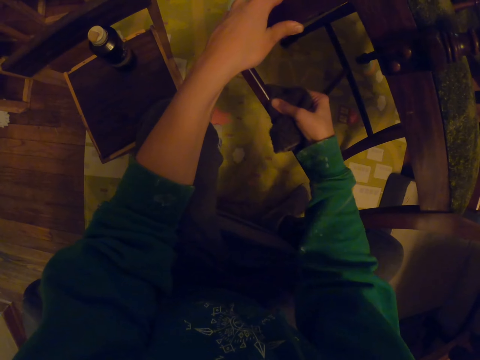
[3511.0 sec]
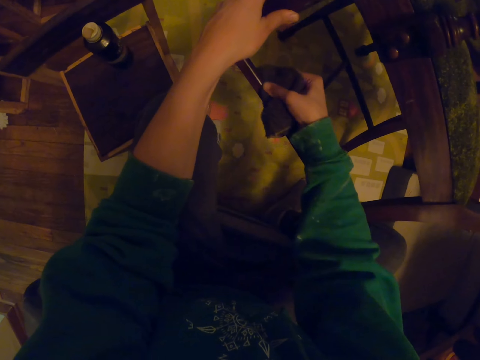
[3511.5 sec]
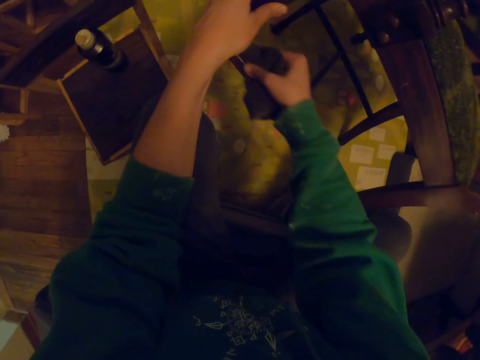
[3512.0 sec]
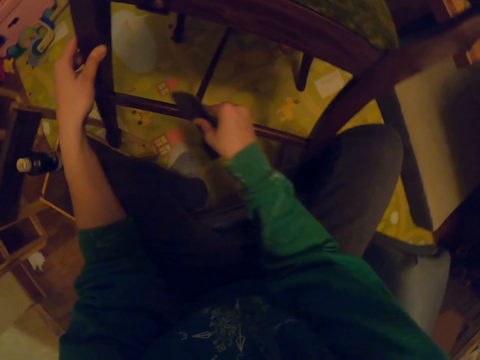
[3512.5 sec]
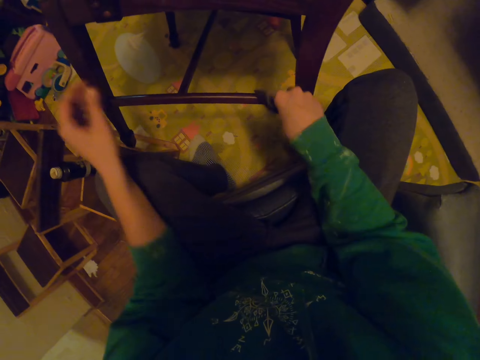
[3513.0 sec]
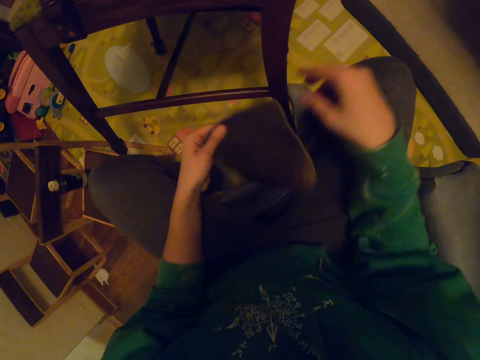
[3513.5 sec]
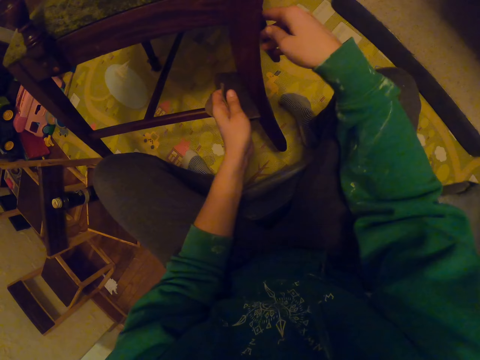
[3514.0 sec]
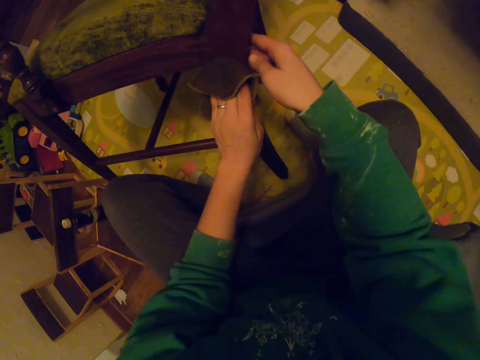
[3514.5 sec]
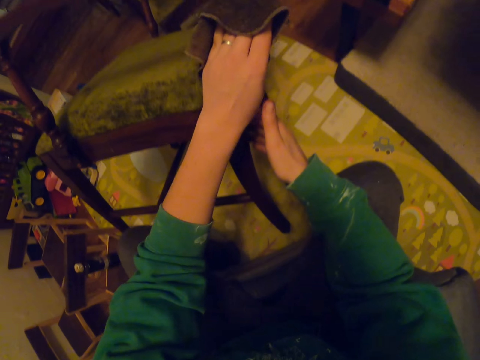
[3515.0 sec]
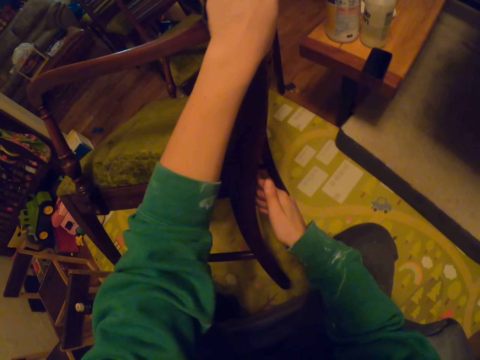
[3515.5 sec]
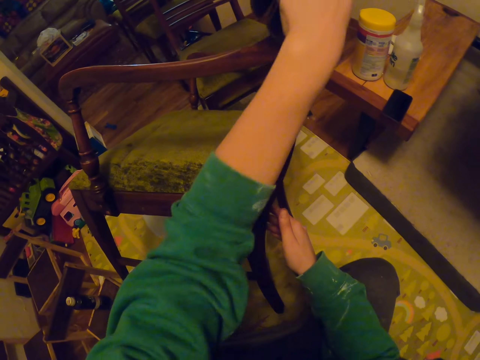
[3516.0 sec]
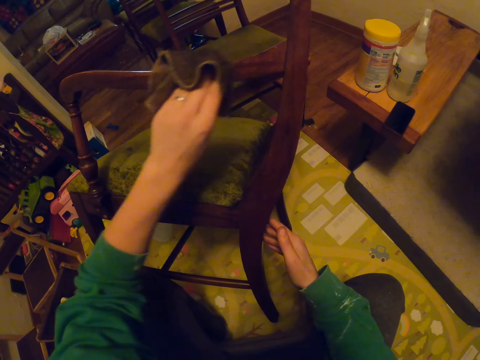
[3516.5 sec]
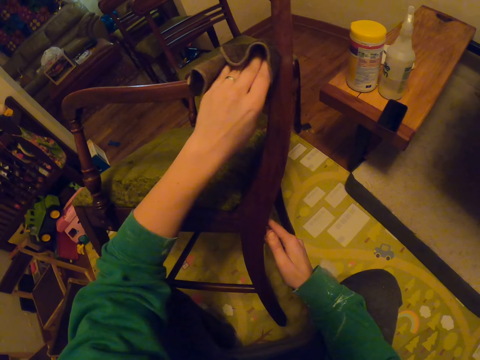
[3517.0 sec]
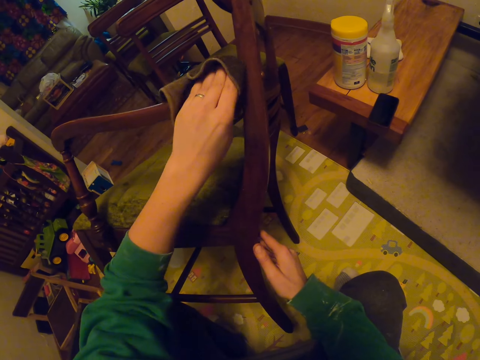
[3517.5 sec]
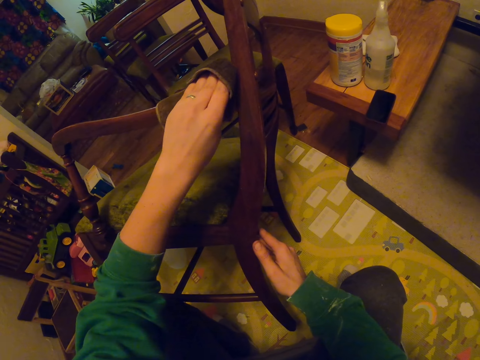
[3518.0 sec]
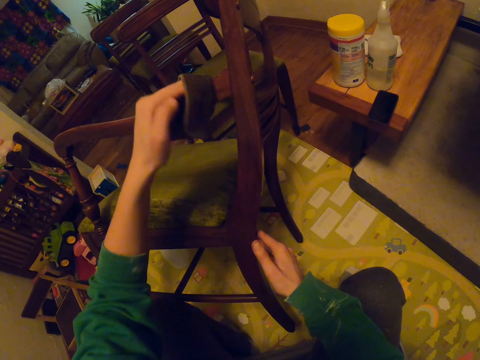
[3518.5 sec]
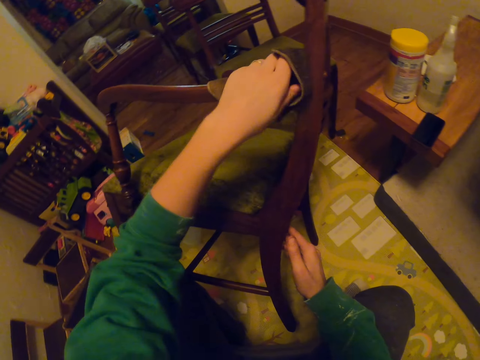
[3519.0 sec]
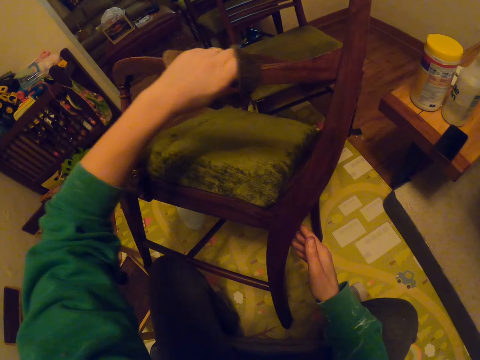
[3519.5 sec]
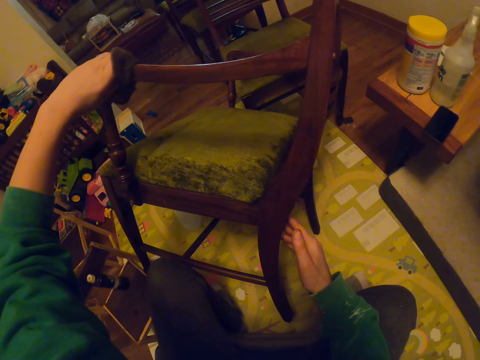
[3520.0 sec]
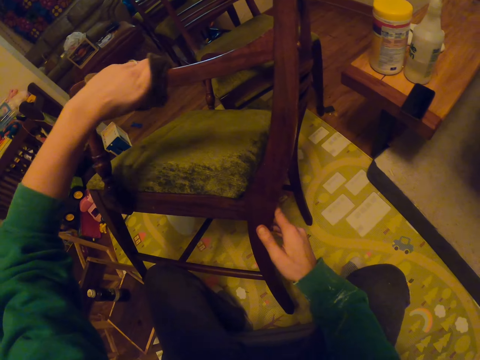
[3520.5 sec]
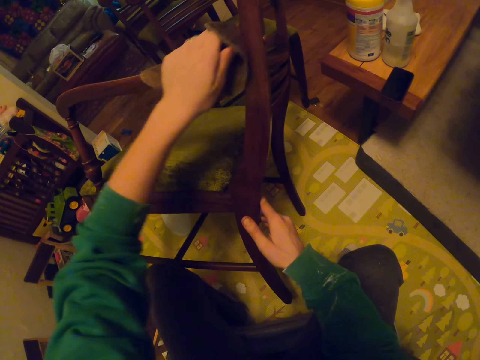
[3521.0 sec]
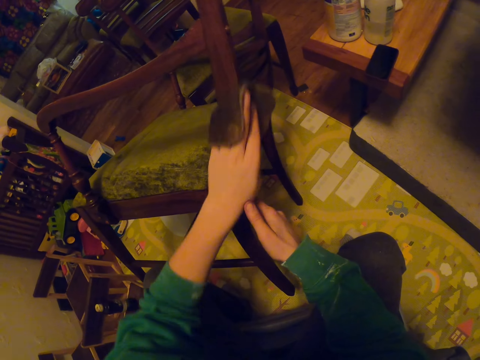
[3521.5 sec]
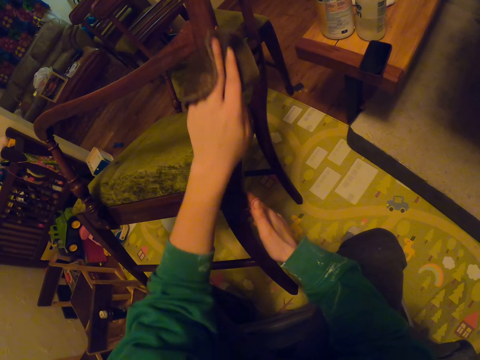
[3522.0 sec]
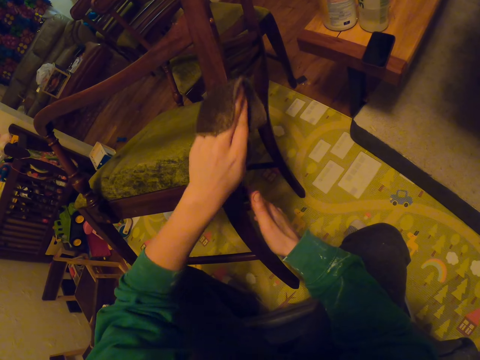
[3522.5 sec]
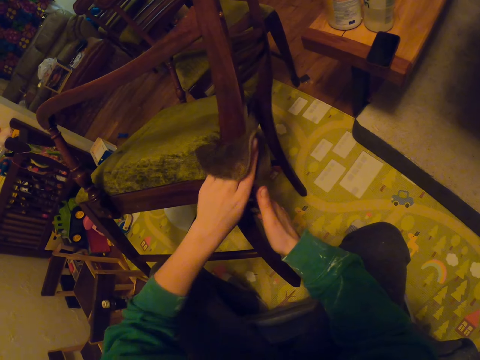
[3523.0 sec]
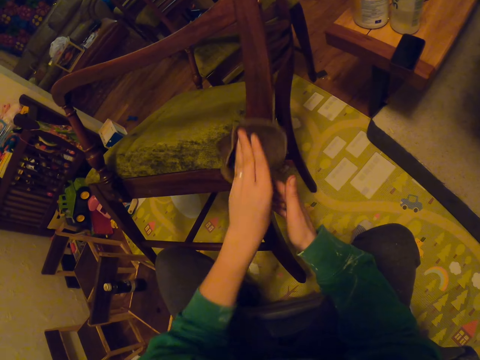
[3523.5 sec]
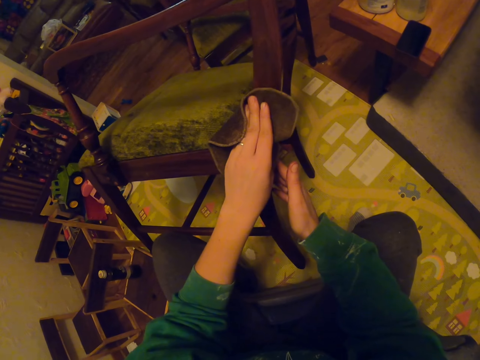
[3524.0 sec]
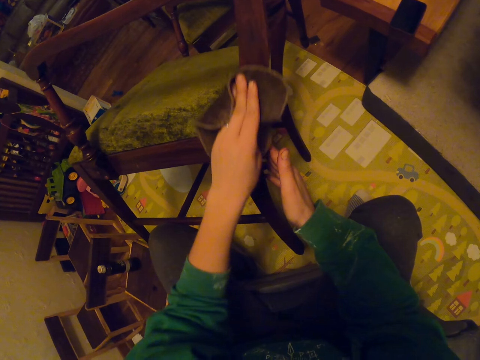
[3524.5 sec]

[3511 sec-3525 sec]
The camera wearer passes the towel to the left hand. They wipe the chair.

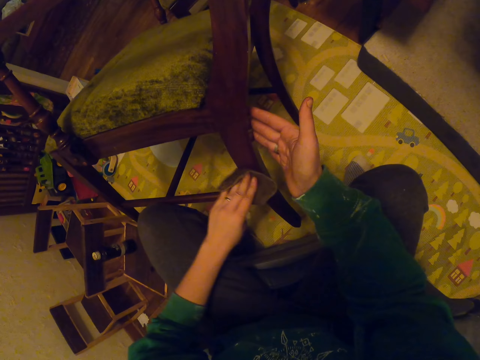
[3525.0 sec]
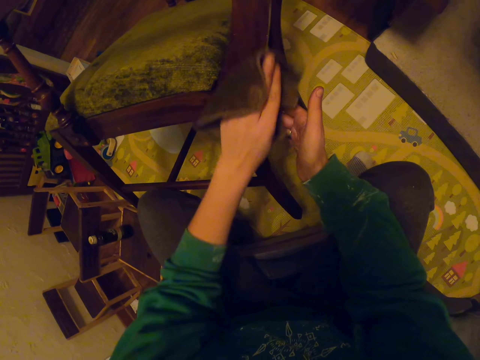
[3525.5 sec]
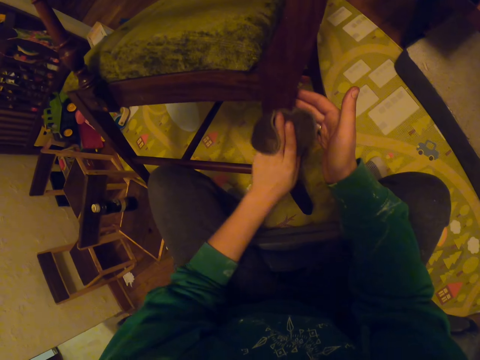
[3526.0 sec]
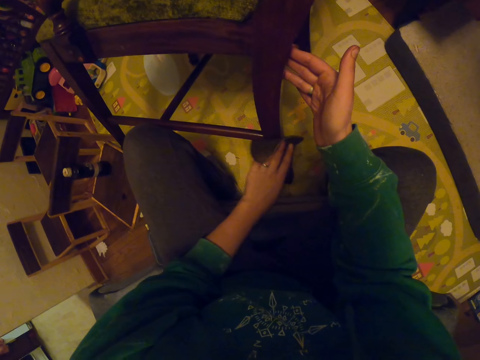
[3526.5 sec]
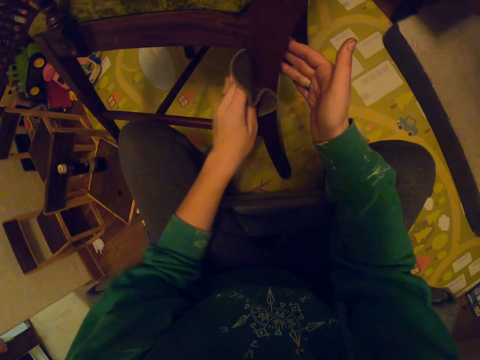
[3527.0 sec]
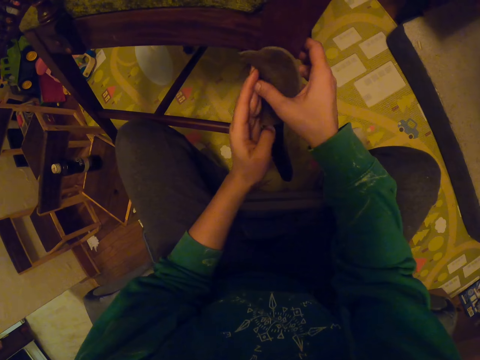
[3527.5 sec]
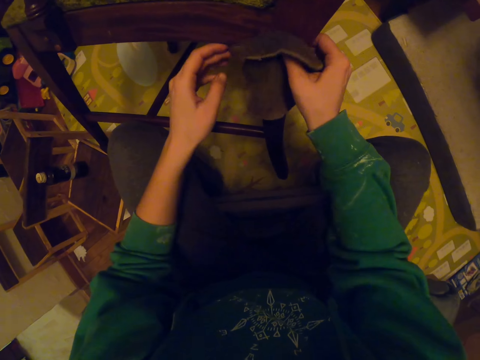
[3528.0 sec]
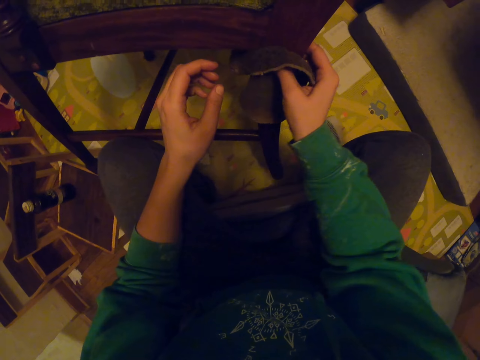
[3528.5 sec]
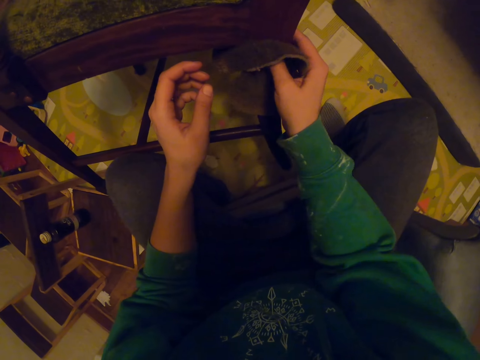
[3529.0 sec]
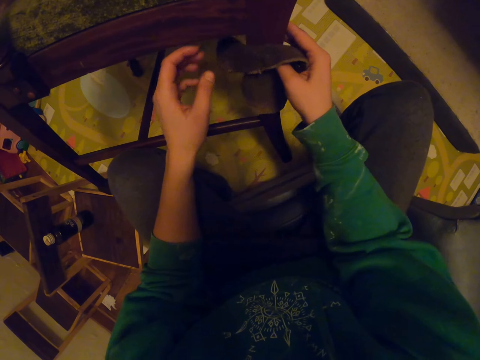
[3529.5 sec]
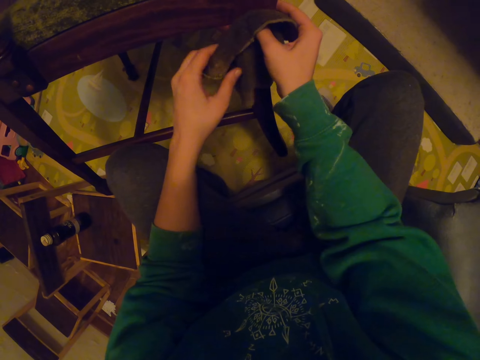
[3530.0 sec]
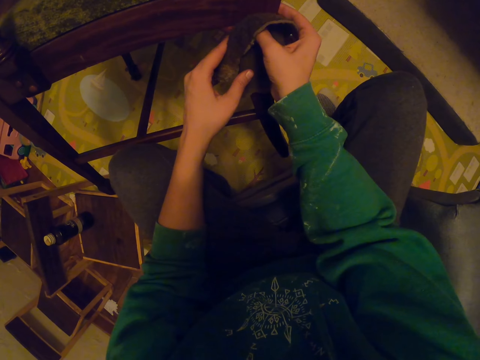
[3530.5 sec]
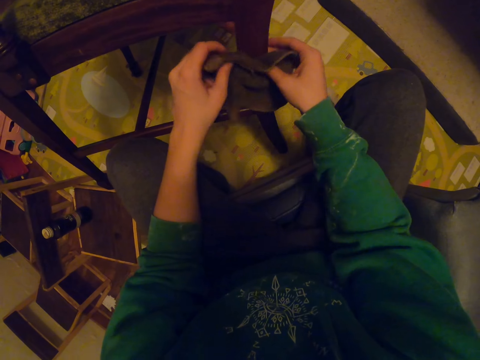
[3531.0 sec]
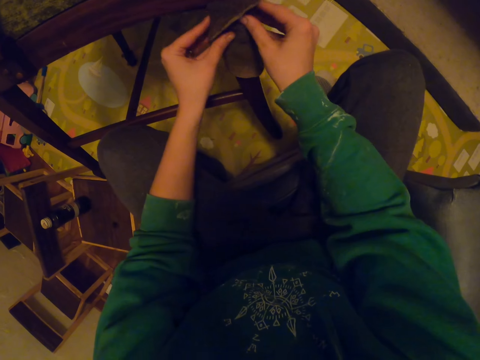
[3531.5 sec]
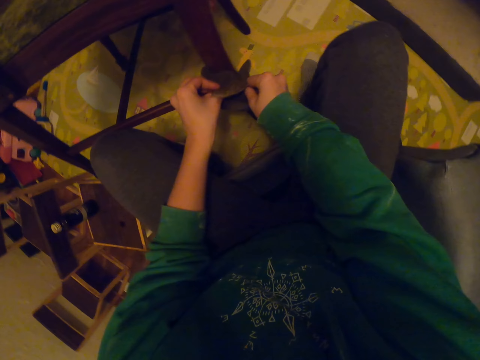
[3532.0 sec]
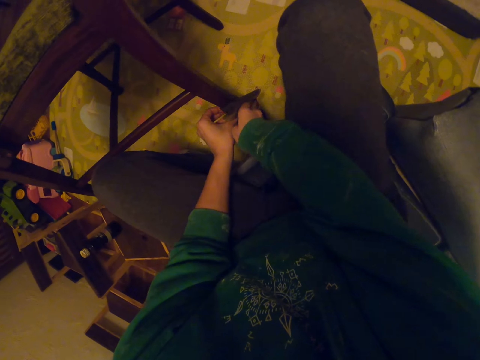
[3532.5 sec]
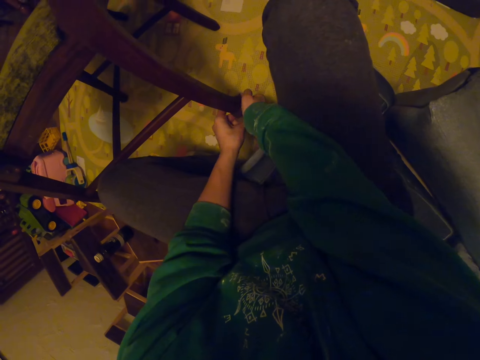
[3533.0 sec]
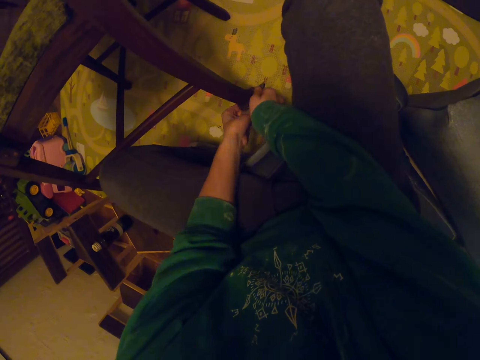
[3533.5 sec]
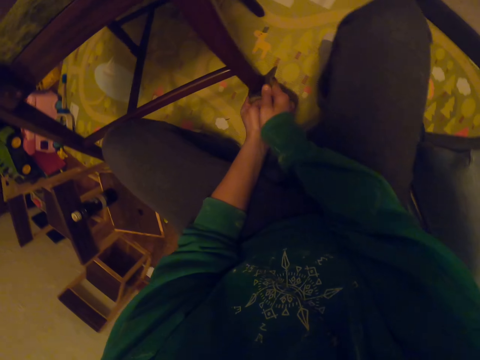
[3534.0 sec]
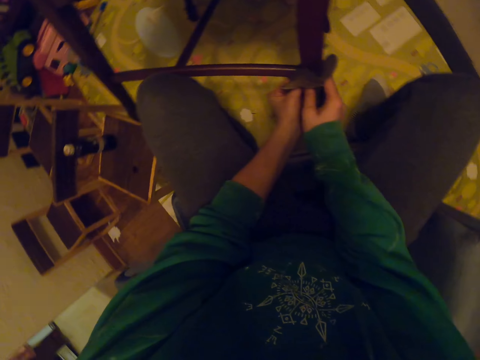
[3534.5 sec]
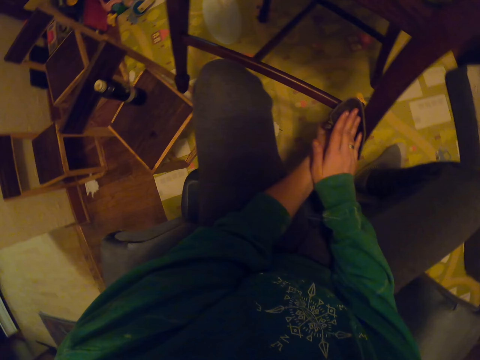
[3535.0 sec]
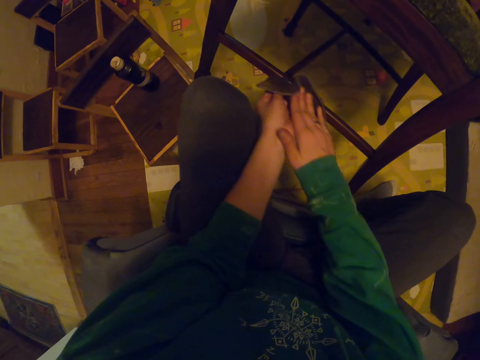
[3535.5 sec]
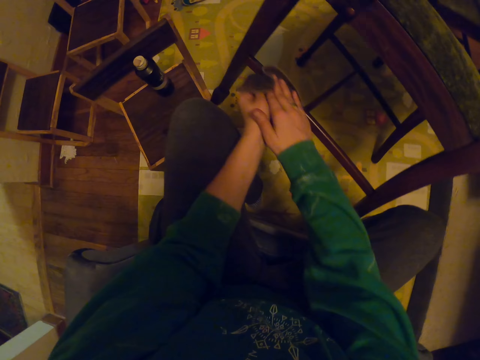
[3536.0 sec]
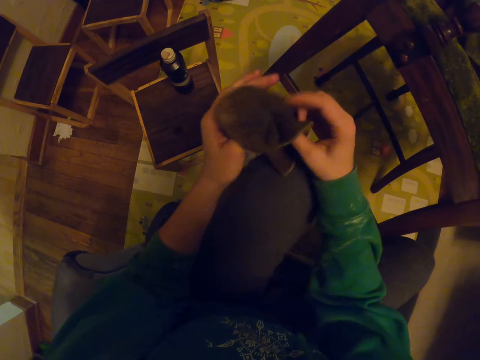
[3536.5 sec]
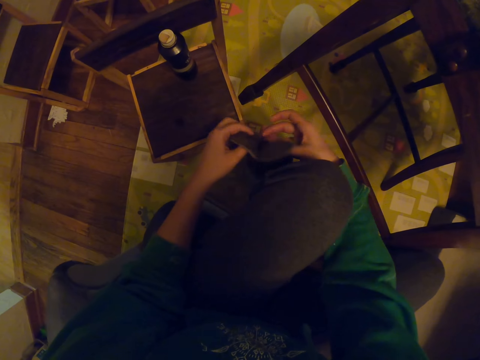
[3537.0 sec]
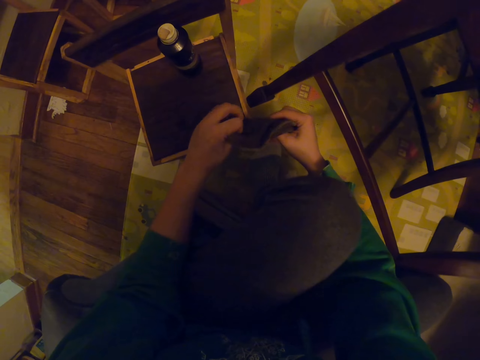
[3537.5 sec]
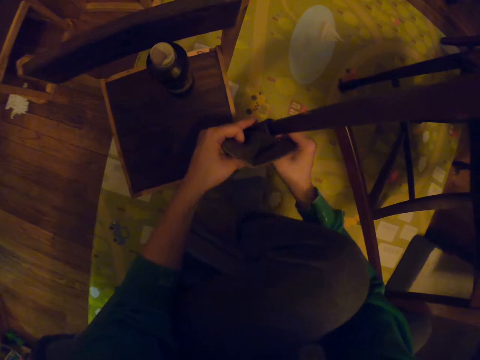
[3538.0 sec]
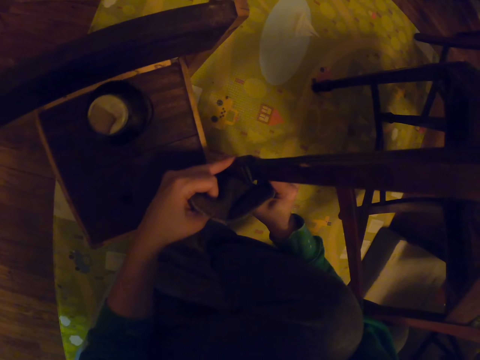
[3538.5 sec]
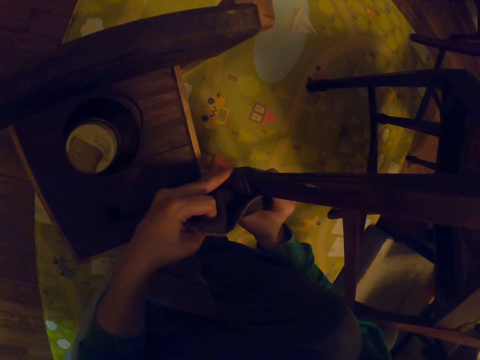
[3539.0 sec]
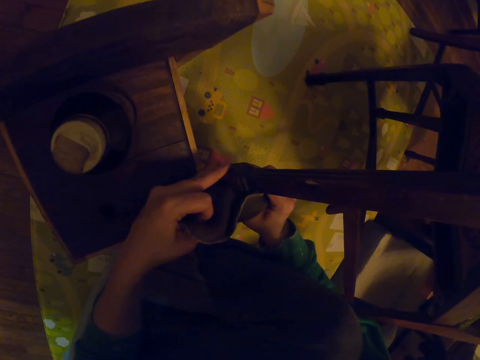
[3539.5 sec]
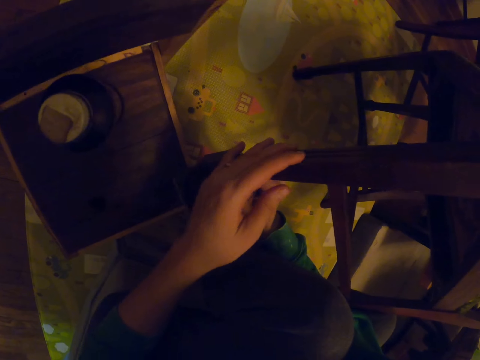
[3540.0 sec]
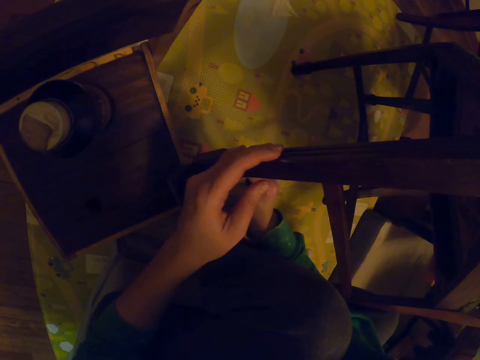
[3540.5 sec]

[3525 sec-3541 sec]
The camera wearer passes the small towel to the right hand. They wipe the chair. They hold the small towel with both hands. They wipe the chair.
